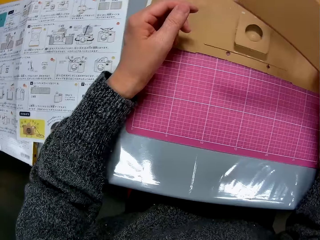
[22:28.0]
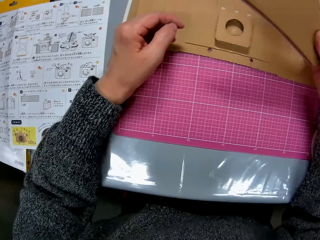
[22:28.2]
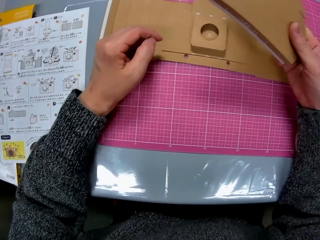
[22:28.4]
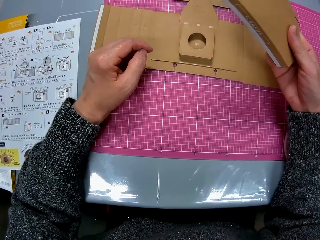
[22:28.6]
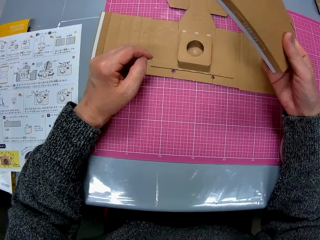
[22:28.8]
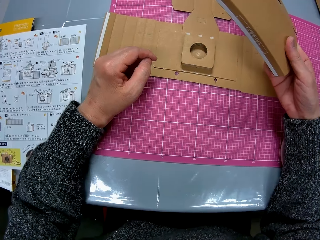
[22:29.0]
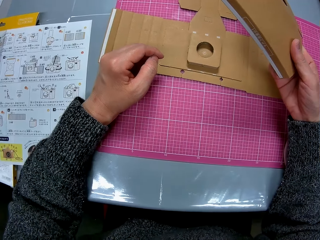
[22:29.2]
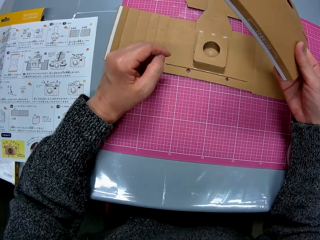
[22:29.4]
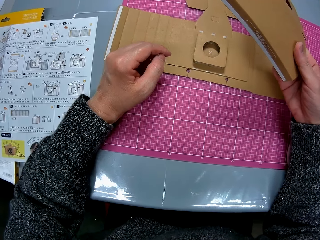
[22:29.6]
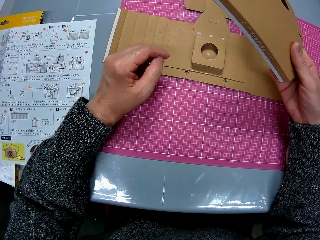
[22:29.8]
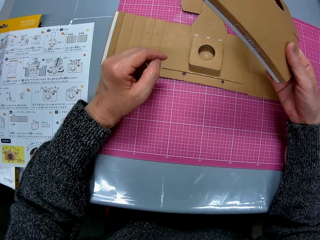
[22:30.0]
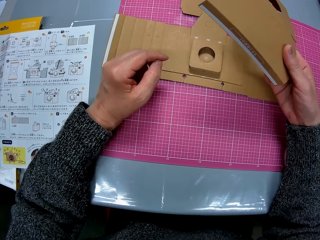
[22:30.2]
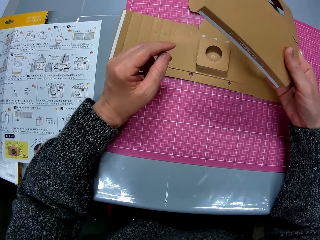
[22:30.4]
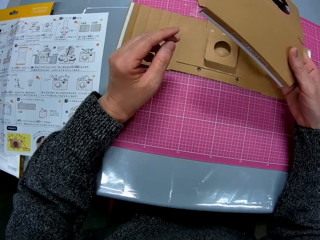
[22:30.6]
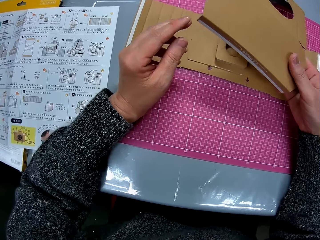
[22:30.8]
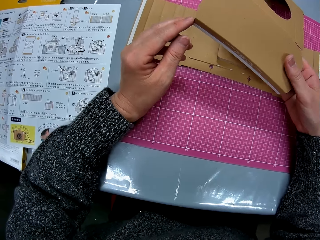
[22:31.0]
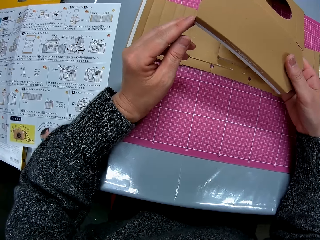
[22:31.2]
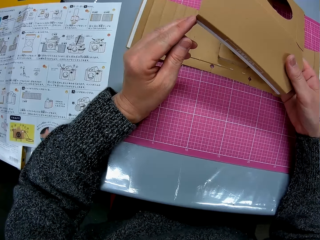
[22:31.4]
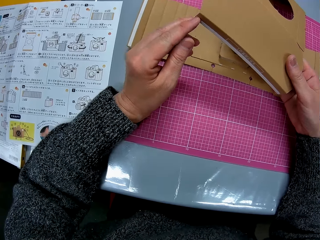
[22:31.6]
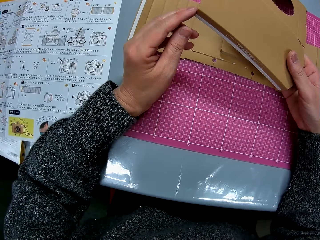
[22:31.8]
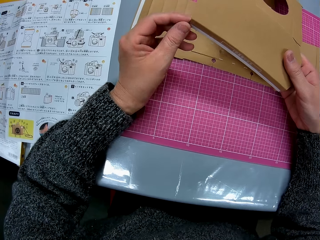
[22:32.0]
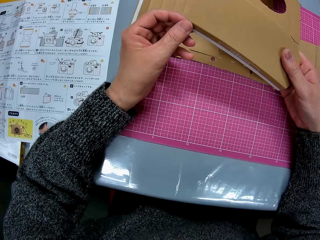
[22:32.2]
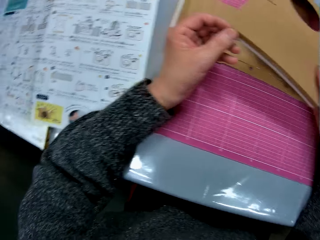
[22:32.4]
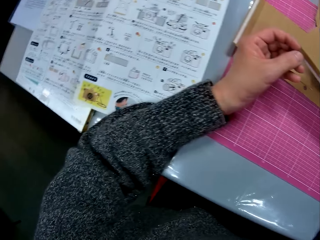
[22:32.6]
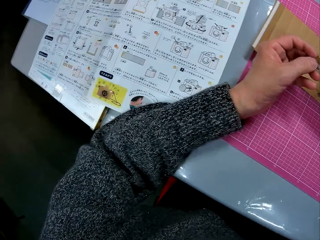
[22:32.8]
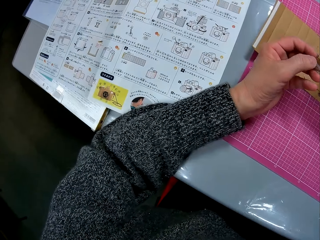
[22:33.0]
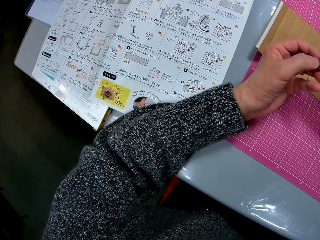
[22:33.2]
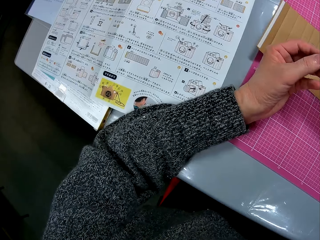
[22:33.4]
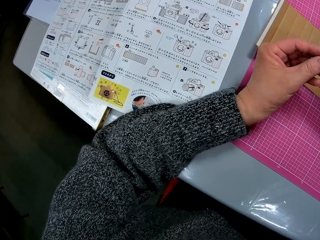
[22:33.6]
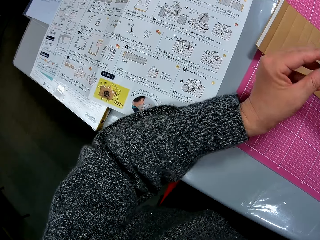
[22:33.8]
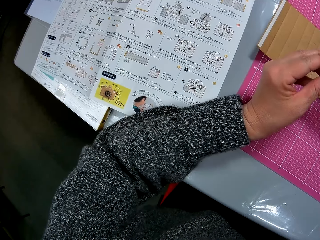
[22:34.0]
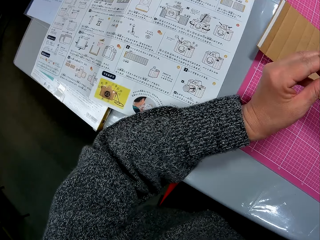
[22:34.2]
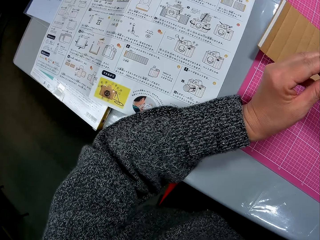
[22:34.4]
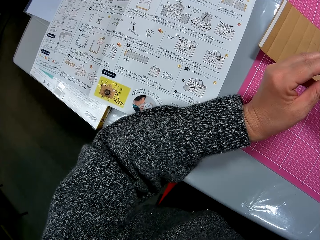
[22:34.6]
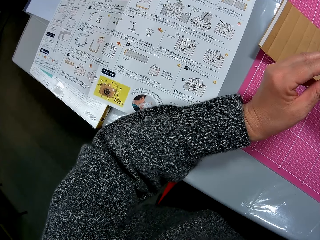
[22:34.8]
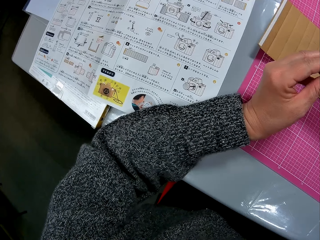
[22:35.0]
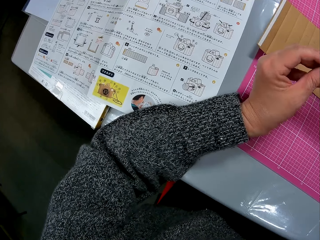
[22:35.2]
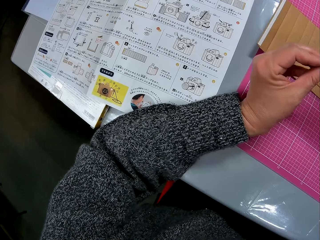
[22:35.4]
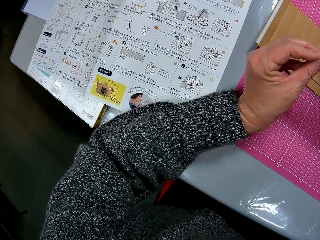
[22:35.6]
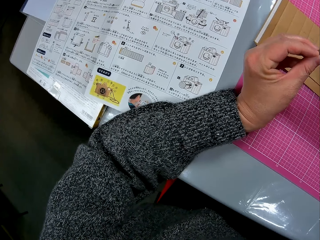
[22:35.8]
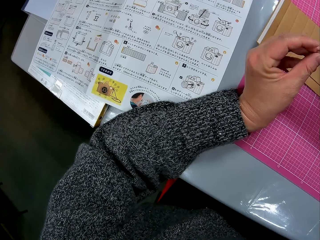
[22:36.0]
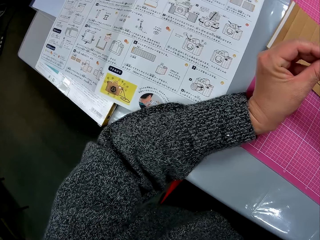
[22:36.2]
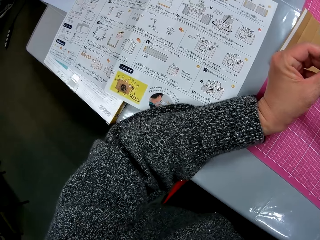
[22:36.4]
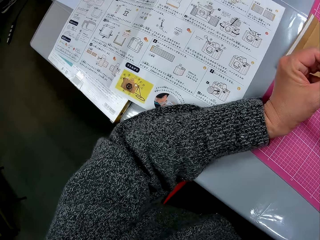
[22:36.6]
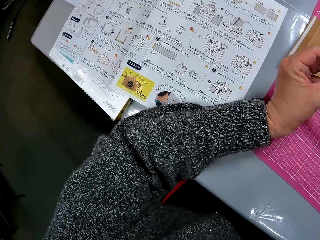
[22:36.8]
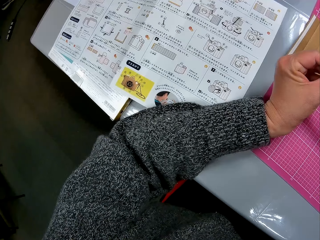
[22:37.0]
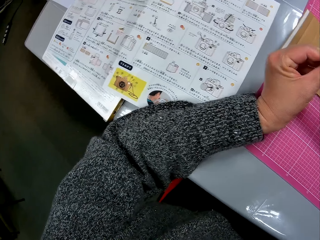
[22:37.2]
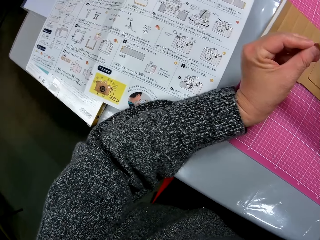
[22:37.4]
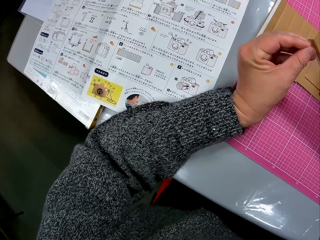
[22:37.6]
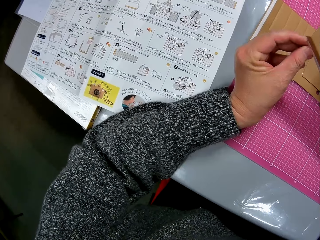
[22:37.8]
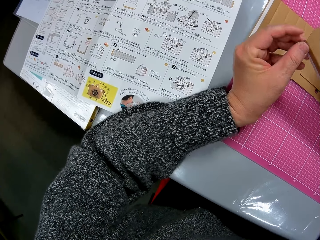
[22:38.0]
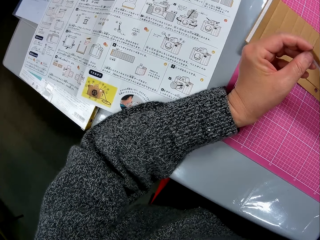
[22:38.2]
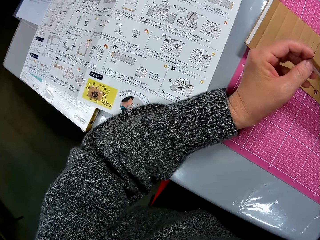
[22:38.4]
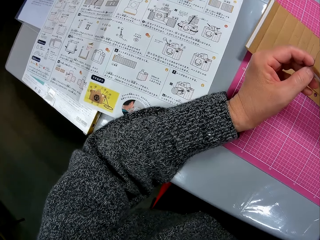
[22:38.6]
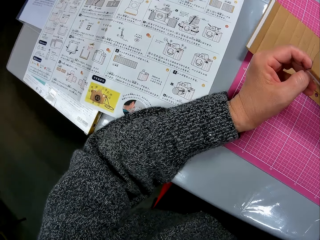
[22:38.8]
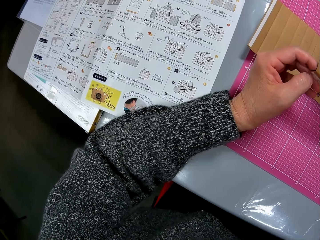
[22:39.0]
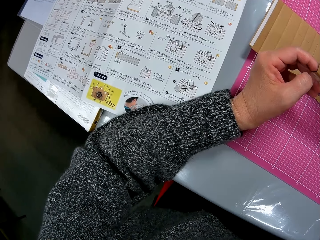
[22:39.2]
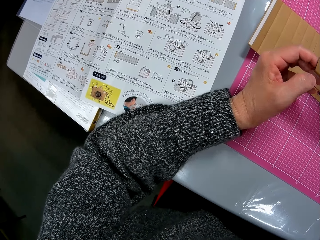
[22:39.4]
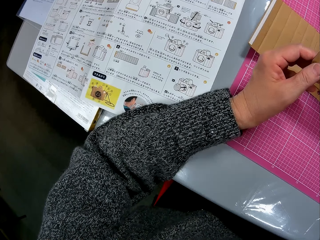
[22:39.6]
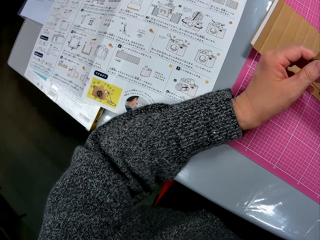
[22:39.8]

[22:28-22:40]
The camera wearer looks at the cardboard paper model on the table. They lift the cardboard up. They turn to the book on the table. They look at the manual. They scratch the cardboard with fingers.

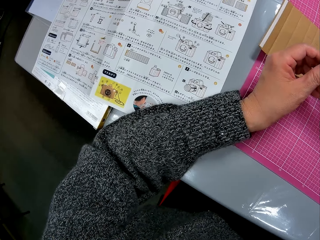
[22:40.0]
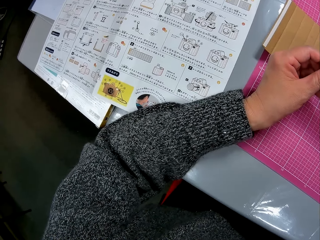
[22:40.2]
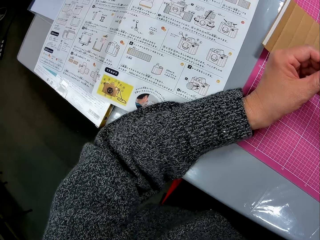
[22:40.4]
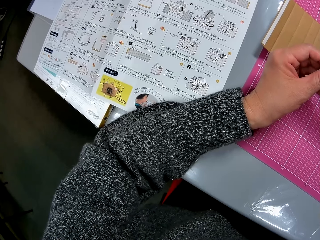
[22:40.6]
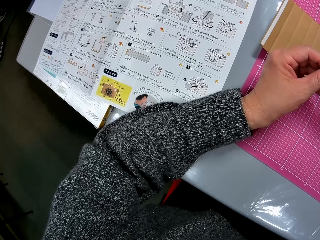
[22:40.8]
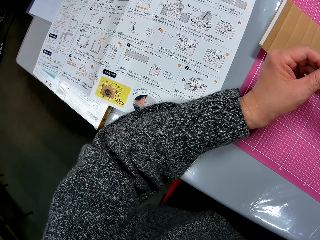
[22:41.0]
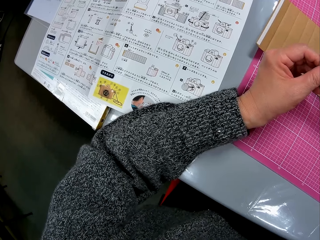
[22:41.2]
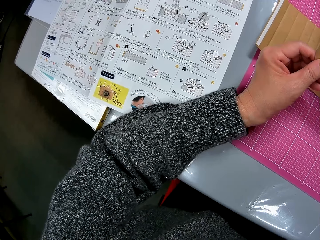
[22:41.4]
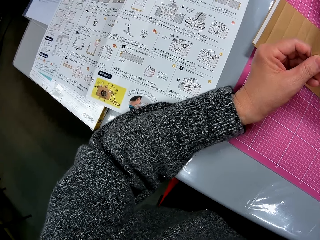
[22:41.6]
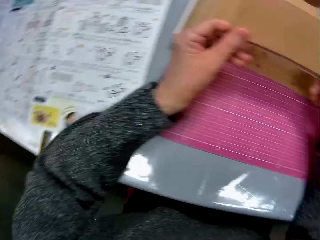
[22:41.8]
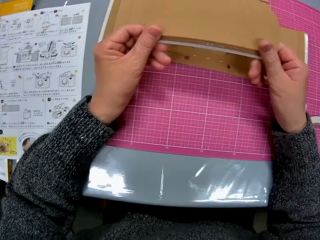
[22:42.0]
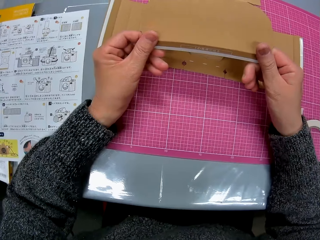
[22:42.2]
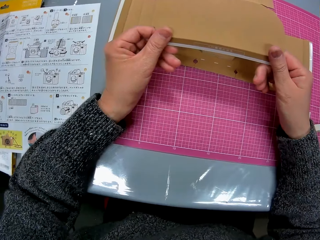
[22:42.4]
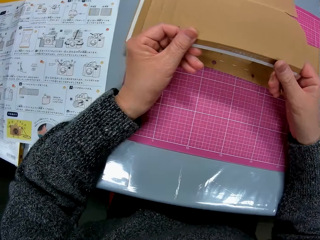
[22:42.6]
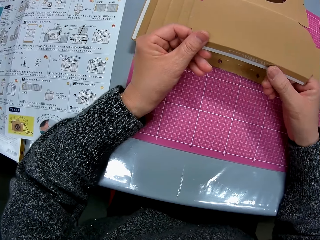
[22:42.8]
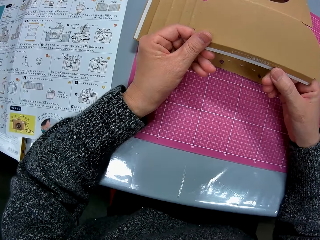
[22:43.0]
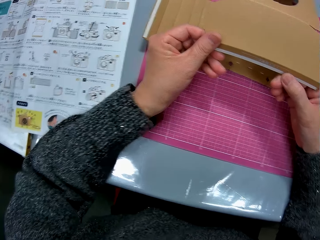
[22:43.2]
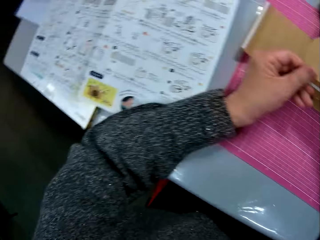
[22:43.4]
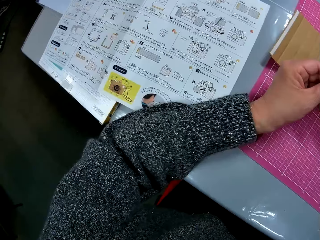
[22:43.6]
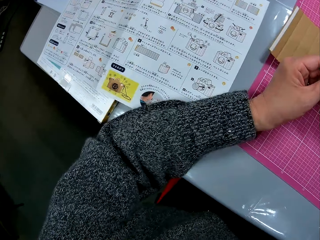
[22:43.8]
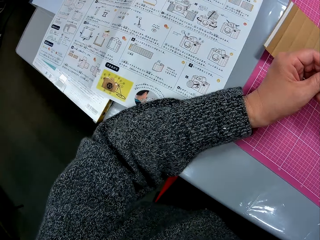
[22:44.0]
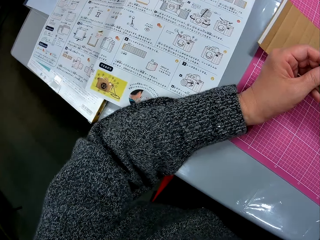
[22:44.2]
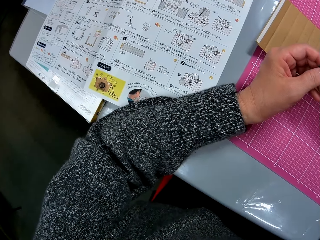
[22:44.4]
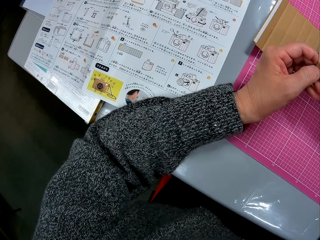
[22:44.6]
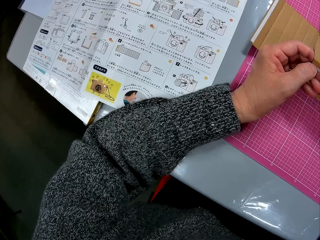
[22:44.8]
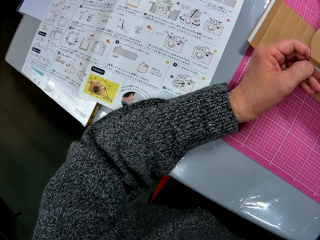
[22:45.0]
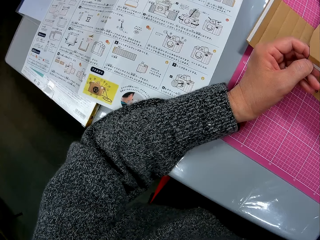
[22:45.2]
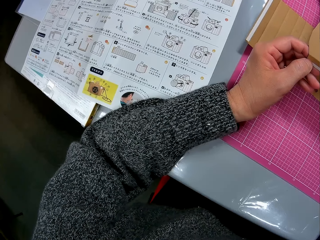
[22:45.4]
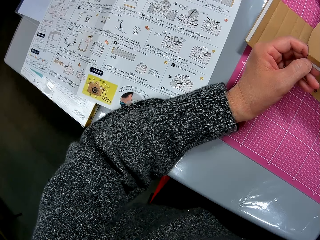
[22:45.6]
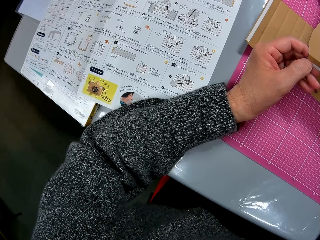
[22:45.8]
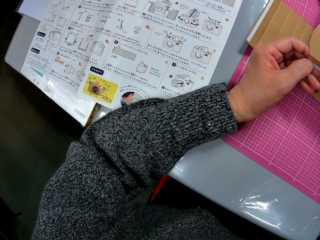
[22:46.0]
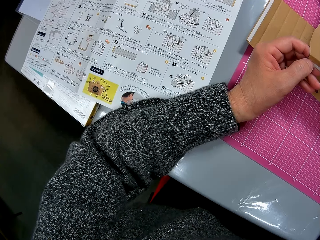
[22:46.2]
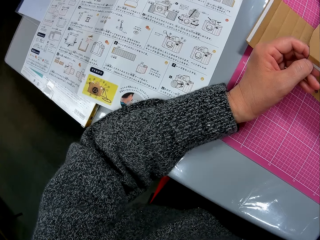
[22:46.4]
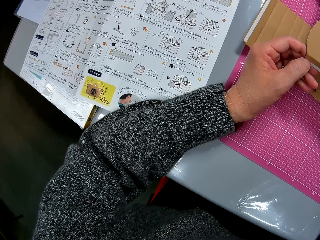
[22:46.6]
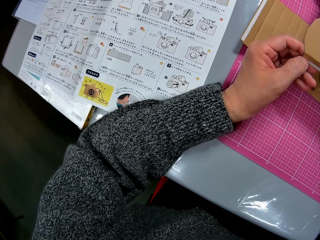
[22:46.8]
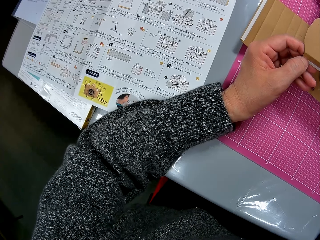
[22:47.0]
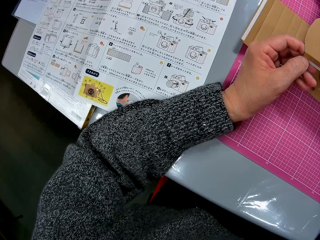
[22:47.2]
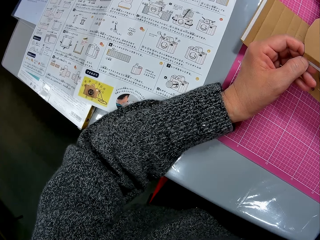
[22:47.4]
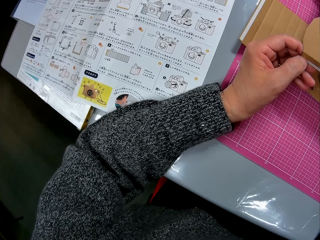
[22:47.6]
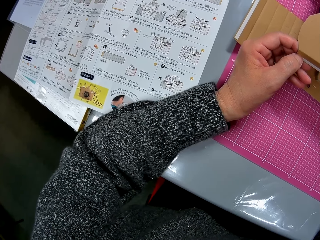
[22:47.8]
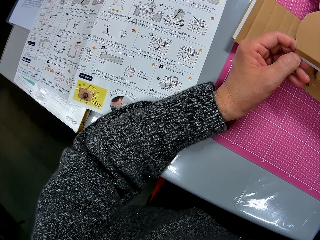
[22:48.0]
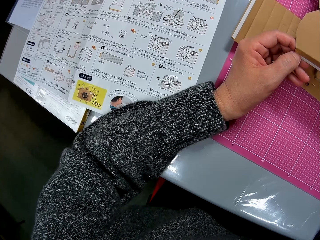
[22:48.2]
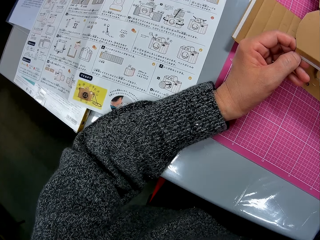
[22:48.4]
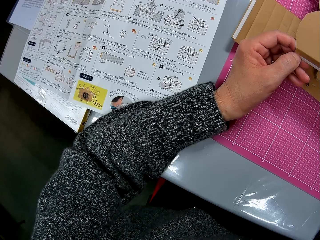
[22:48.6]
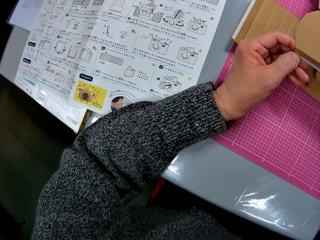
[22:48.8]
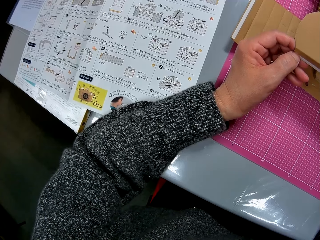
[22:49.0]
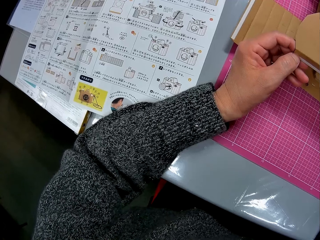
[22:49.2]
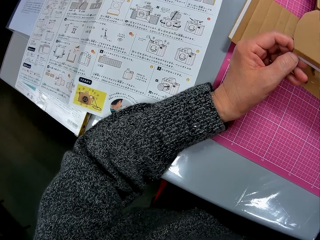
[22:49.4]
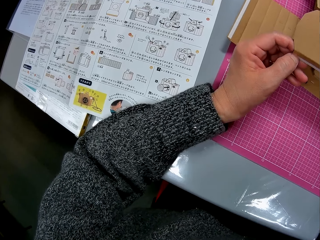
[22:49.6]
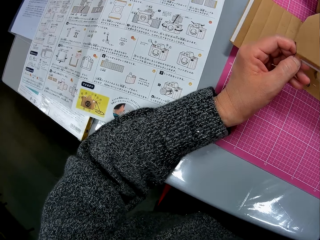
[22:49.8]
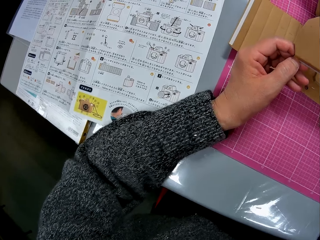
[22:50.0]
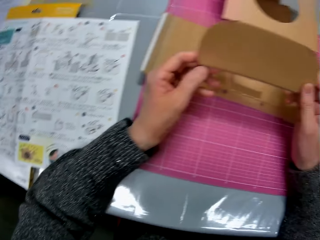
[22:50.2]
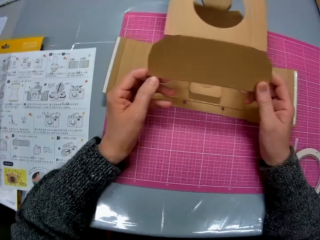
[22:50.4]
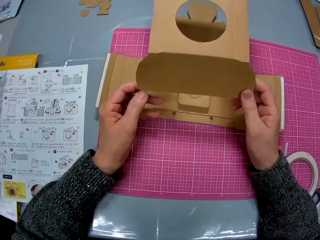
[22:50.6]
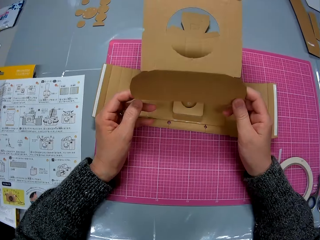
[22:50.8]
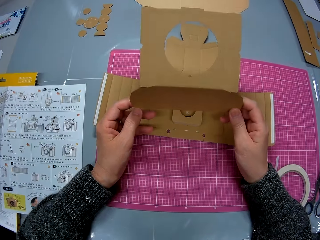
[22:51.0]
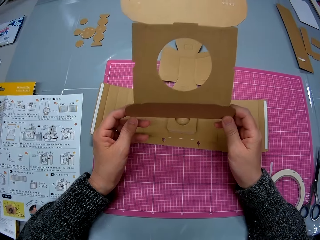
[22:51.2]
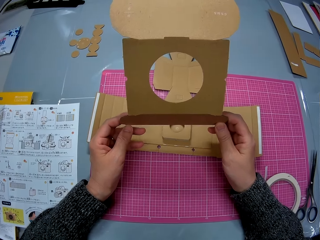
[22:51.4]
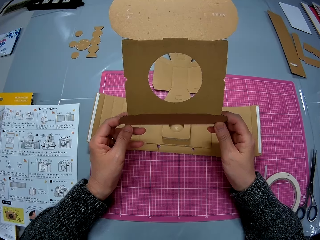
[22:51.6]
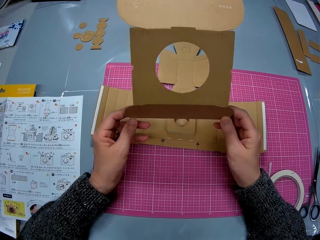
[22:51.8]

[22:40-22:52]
The camera wearer turns to the cardboard. They look at the cardboard paper model. They look at the manual. They turn to the book on the table. They lift the cardboard.
